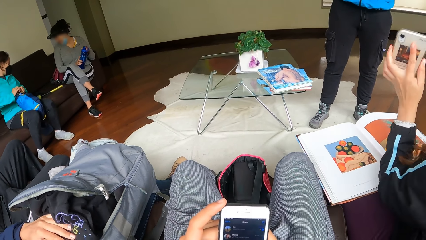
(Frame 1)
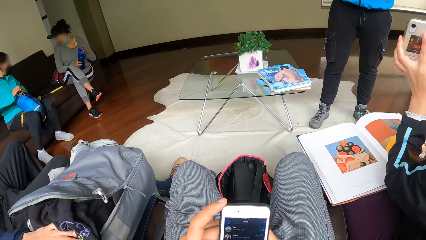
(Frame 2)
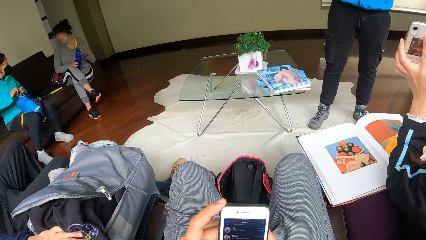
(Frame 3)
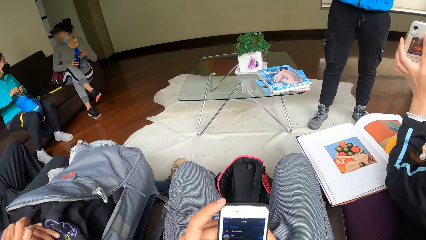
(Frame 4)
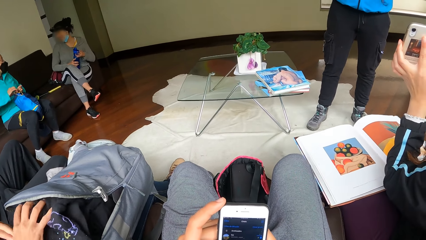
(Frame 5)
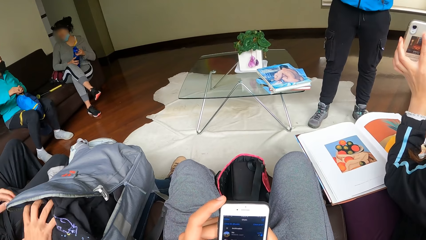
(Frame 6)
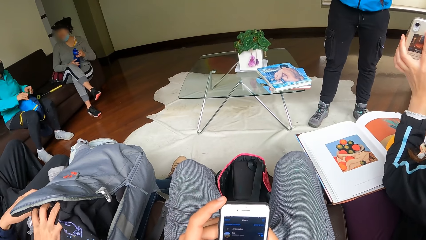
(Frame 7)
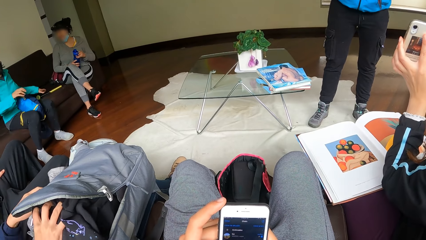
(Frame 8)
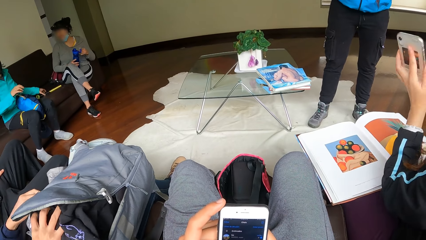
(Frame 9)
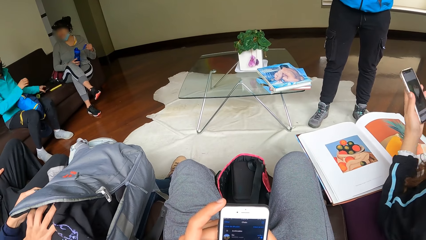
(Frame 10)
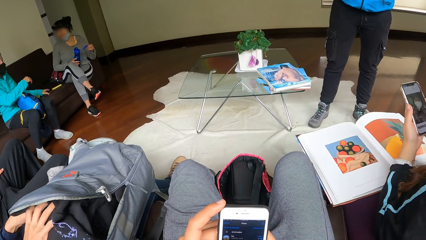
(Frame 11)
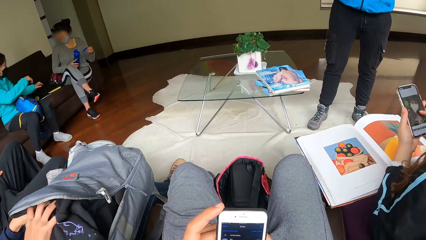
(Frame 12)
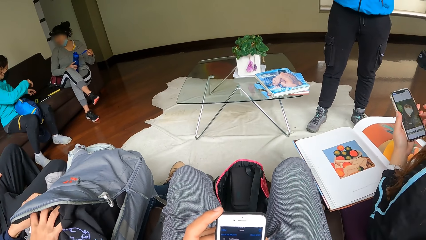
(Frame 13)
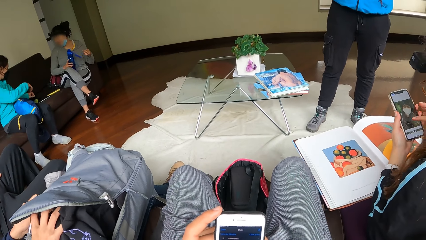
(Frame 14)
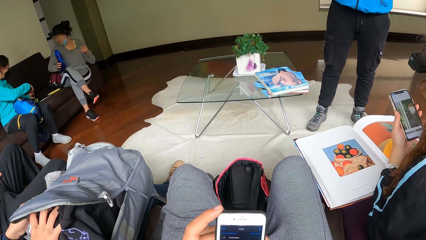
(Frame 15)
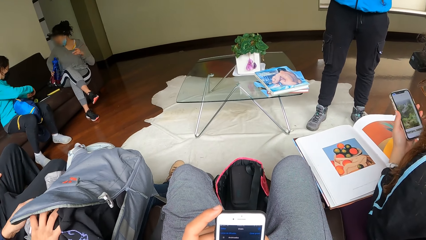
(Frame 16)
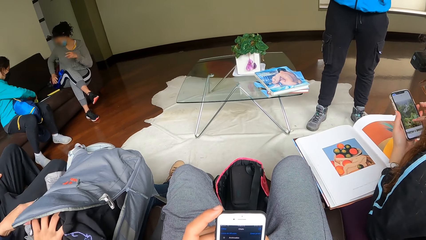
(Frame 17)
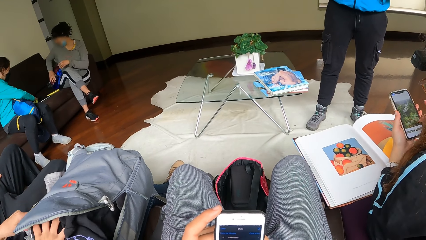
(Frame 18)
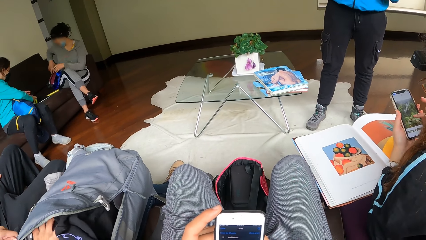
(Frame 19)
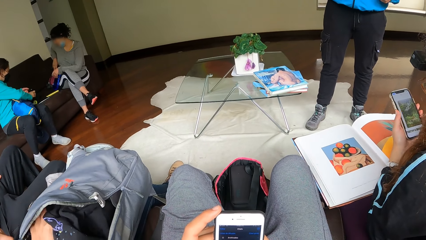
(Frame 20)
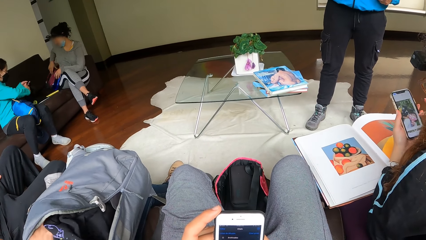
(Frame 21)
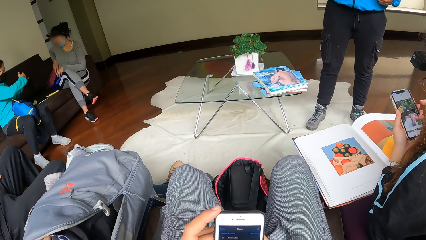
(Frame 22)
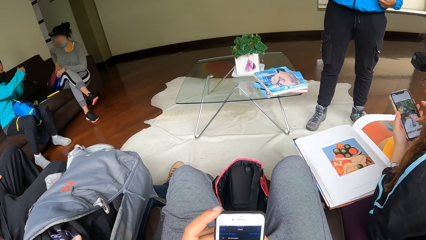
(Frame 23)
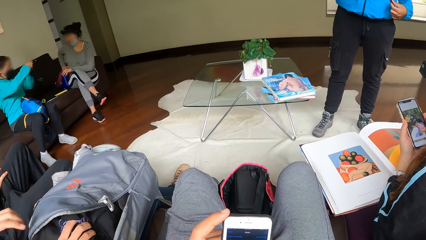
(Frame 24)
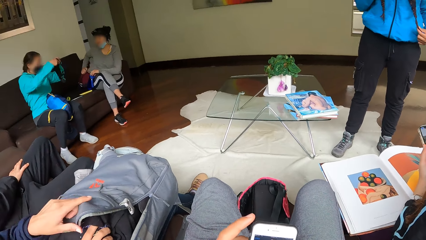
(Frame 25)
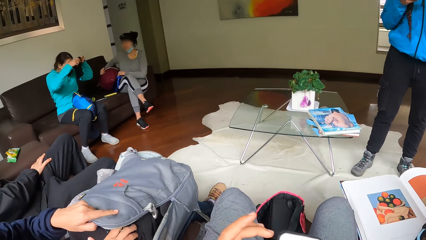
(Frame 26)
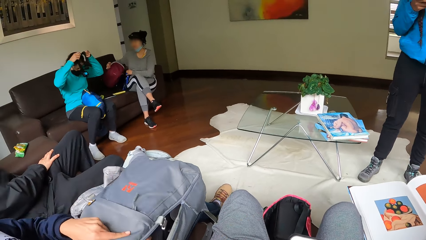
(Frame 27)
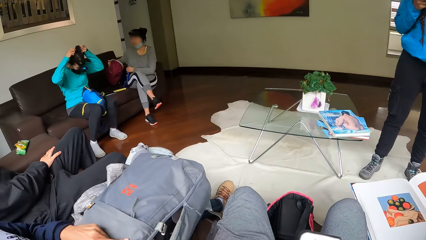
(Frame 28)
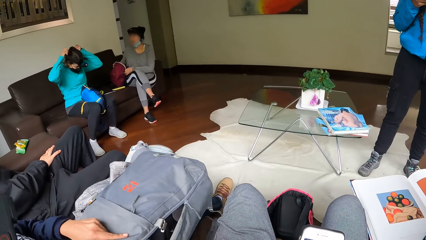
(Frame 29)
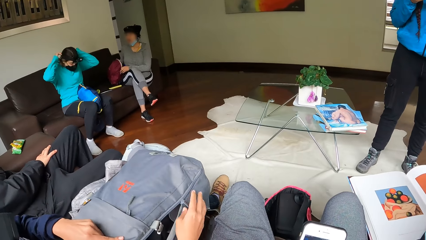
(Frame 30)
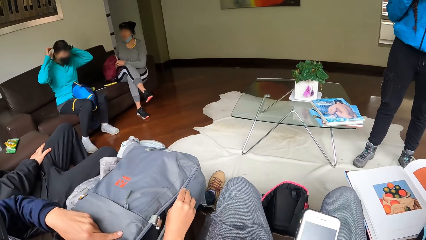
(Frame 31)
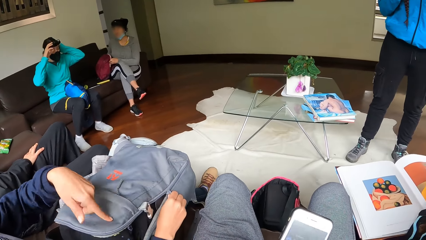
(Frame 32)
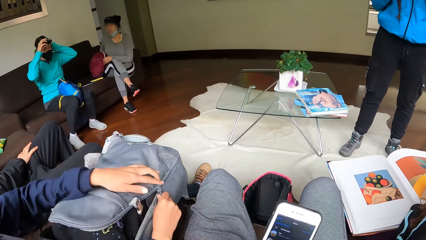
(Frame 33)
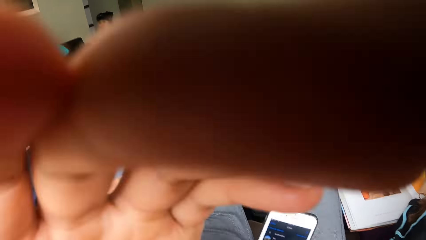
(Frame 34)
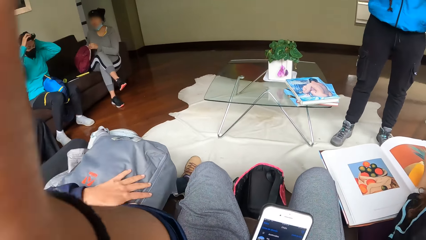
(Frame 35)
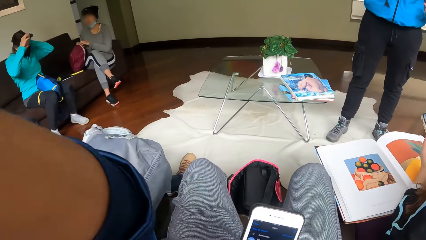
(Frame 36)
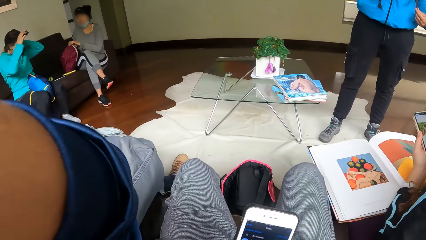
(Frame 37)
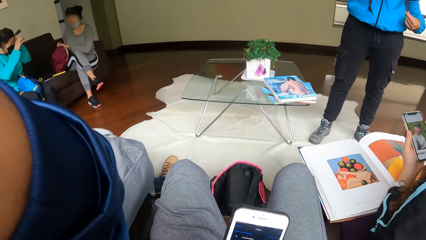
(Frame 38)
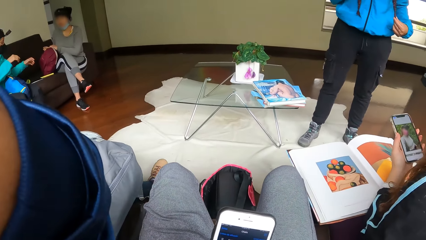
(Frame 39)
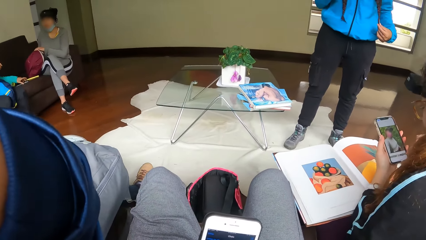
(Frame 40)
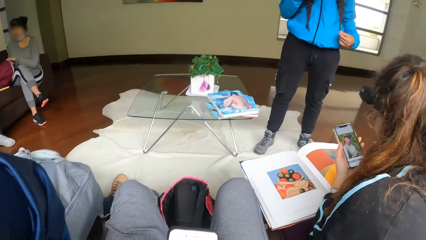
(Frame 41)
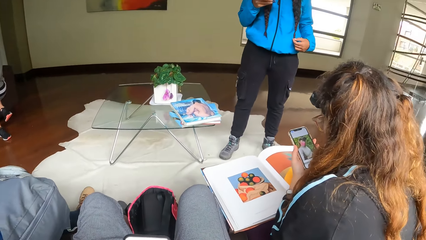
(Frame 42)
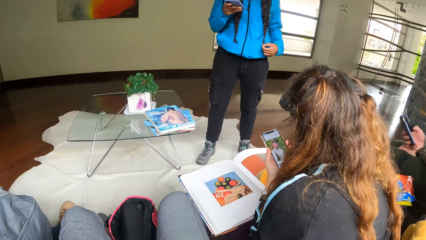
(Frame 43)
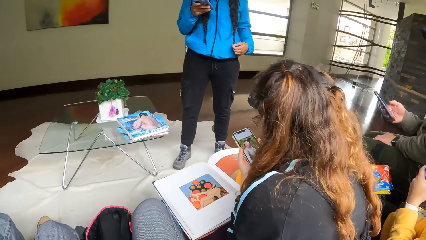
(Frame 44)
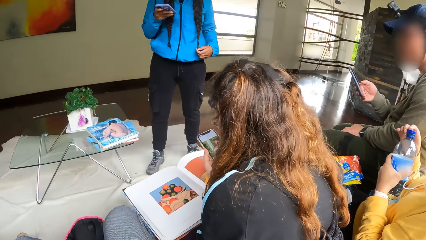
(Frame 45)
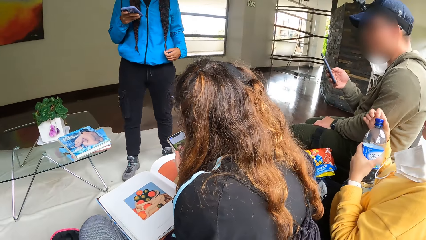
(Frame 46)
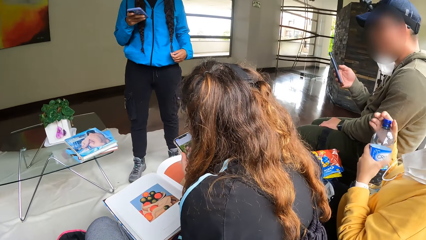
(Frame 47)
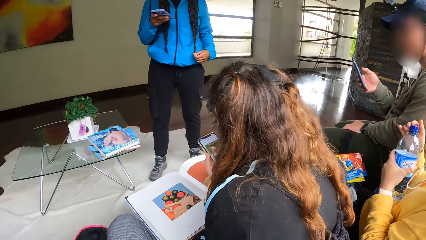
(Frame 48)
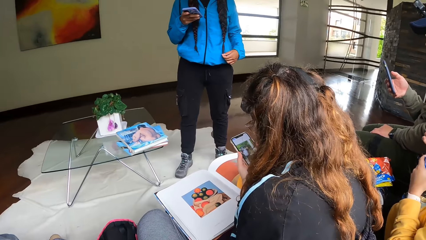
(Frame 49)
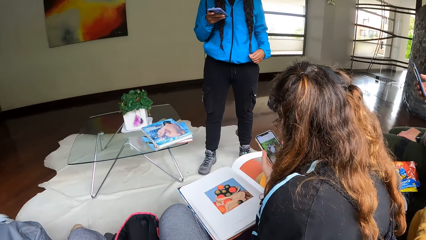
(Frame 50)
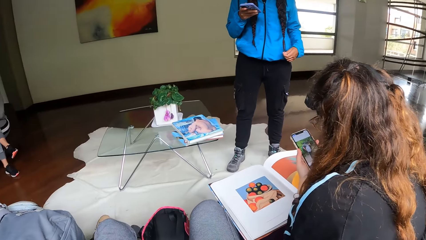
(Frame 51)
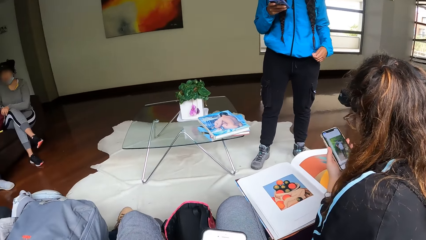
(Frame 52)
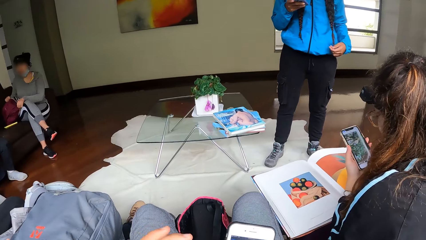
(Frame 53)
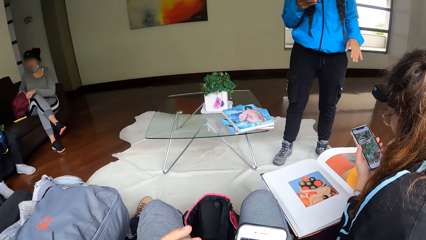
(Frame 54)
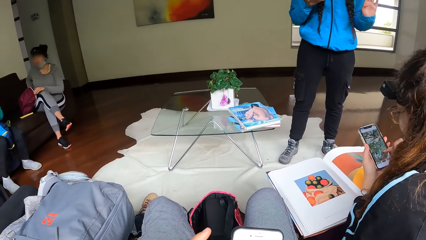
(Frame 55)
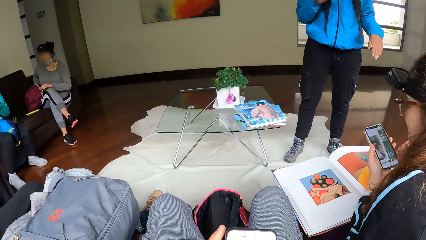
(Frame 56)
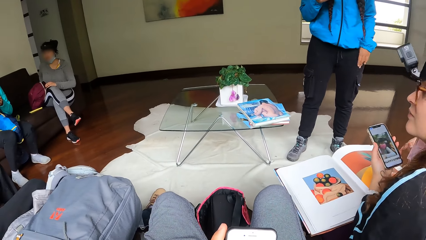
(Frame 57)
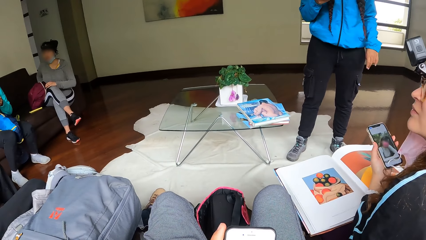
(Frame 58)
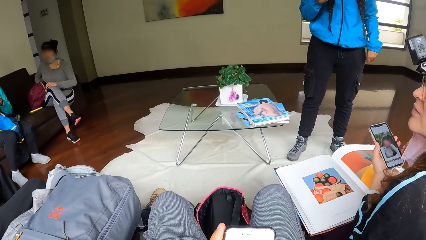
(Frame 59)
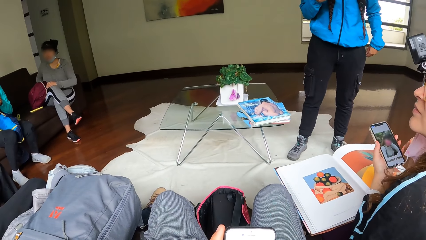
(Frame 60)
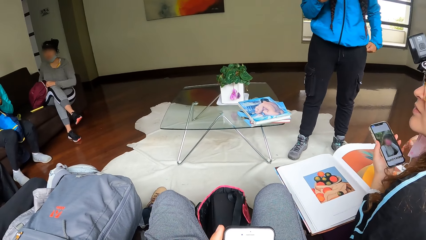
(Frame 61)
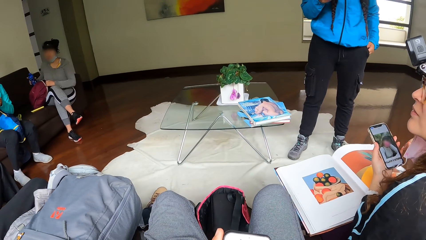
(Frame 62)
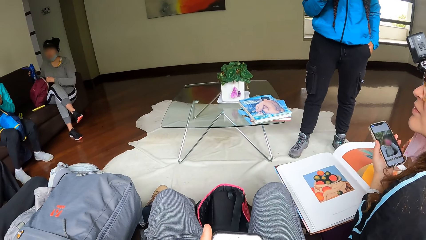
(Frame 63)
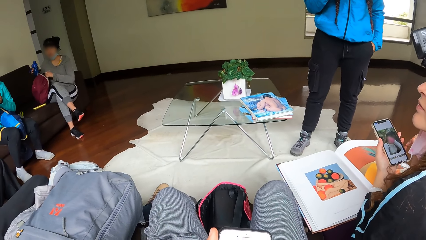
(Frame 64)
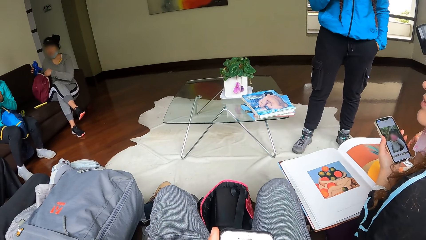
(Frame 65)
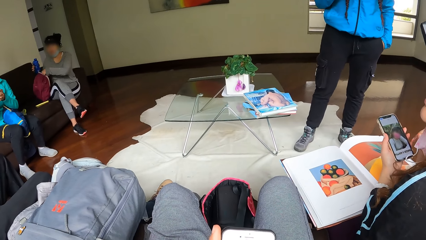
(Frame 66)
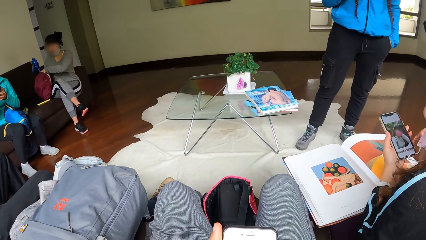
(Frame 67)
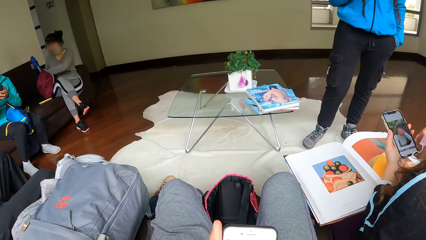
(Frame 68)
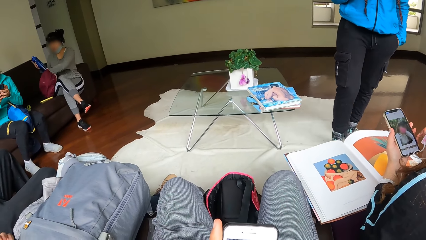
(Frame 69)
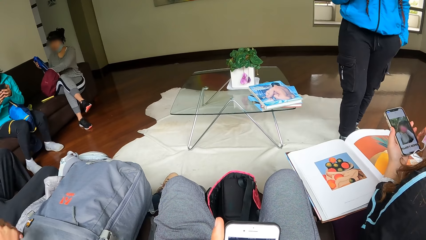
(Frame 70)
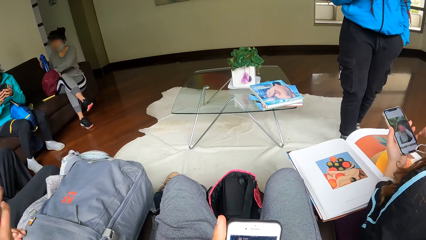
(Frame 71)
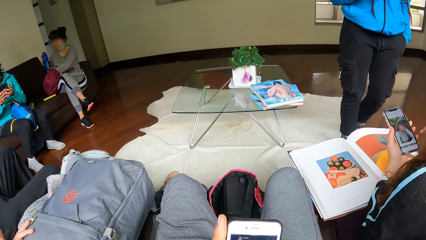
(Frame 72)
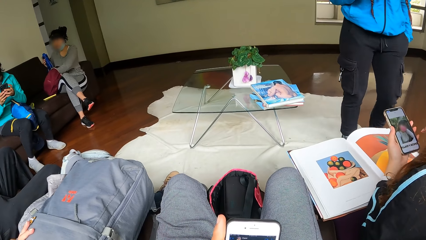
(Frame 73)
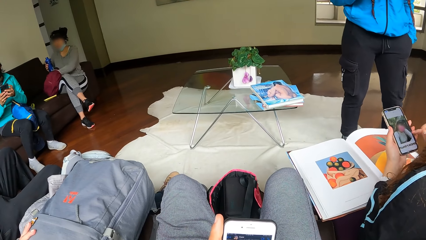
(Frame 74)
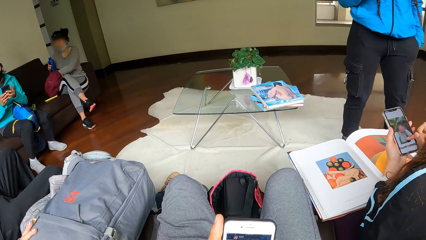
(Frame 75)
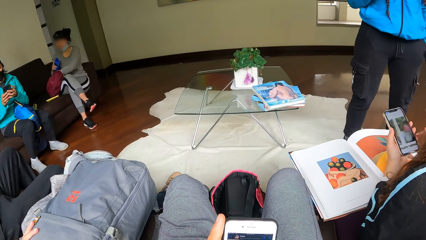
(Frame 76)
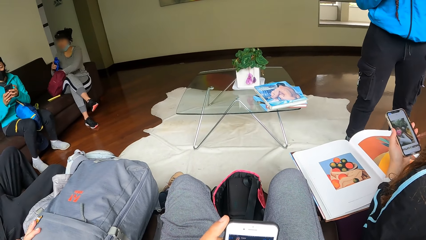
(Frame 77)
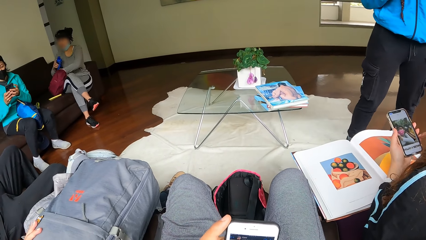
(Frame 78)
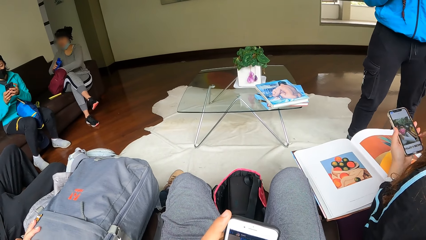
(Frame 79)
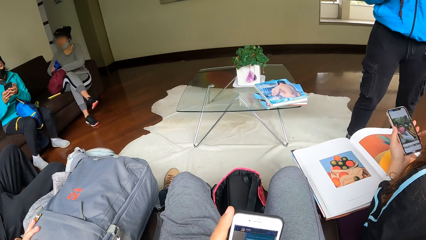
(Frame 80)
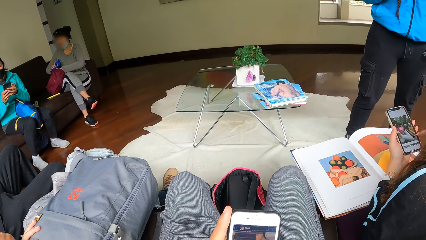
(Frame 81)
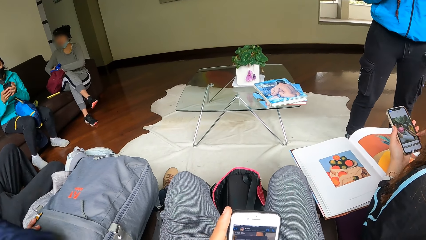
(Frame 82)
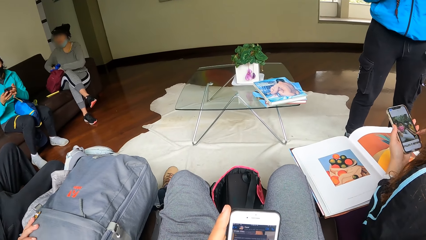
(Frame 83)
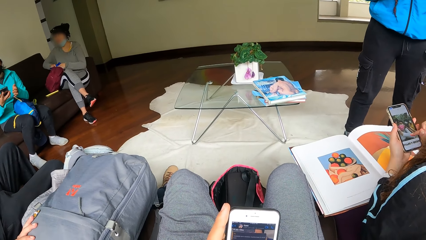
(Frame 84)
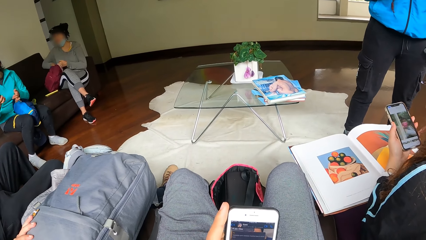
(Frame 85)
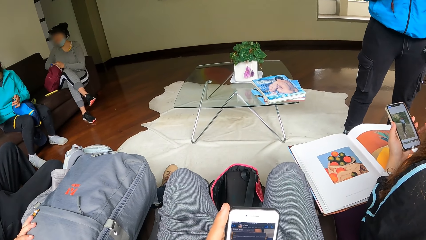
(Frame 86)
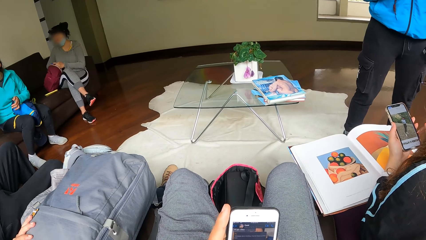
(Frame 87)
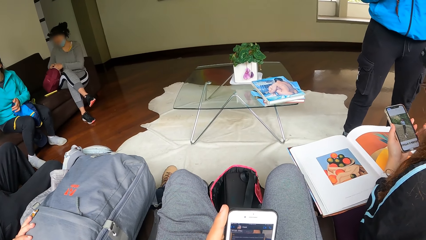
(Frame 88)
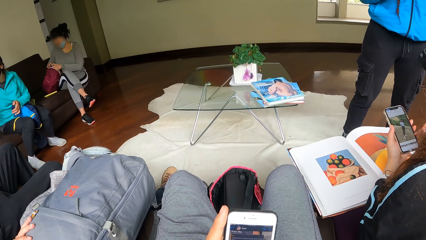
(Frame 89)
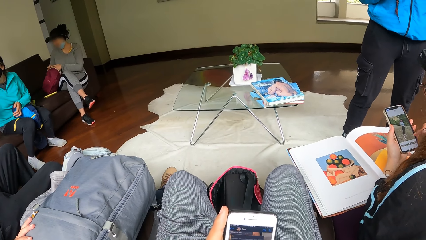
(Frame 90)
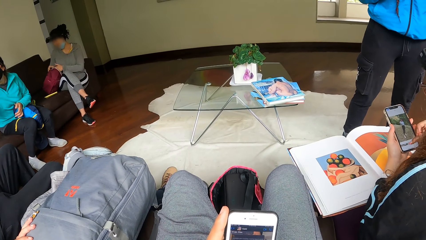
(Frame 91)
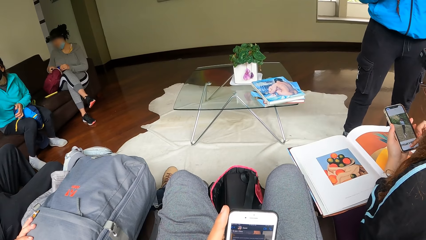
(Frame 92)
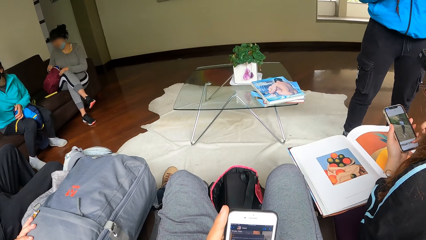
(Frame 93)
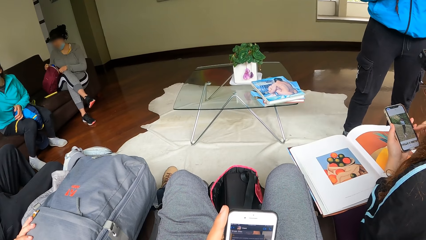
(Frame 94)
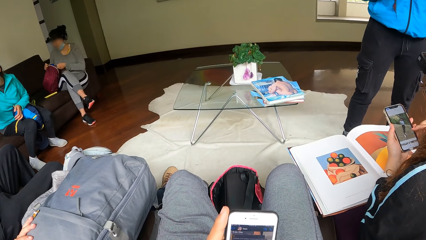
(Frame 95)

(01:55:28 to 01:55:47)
A woman picks up a camera device from the chair with her hands. She places the camera over her head with her hands. Another woman closes the bag on her laps with her right hand. A third woman opens a bag on the chair with her right hand. She places the bottle inside the bag with her right hand. The first woman operates a phone with her hands. She gives the phone to something.
